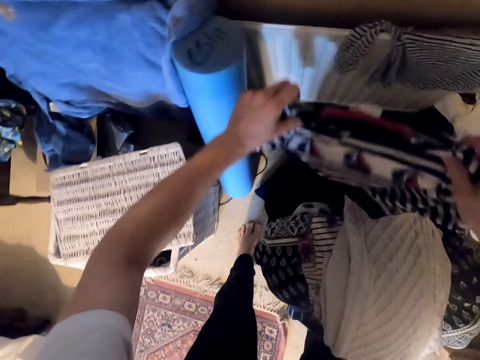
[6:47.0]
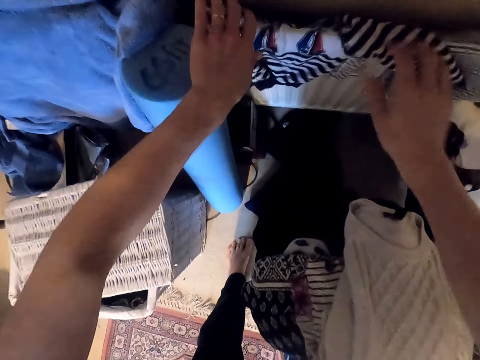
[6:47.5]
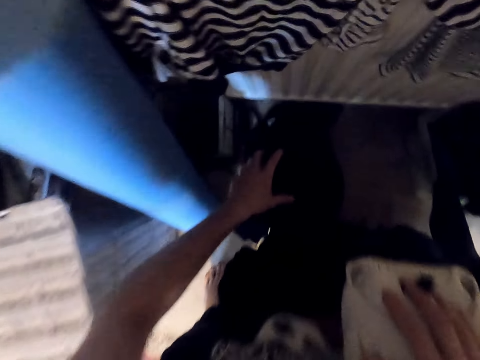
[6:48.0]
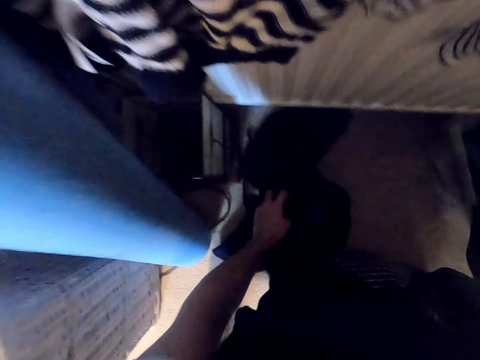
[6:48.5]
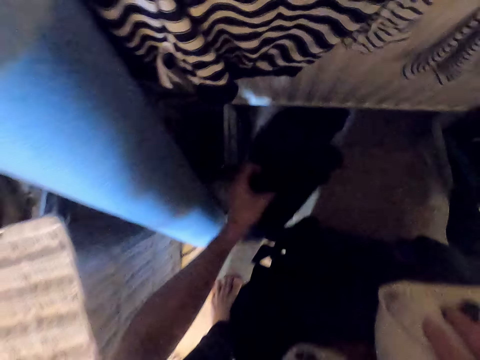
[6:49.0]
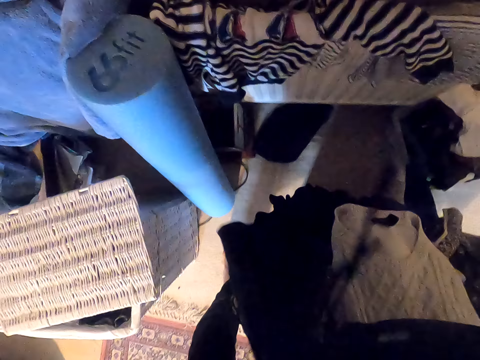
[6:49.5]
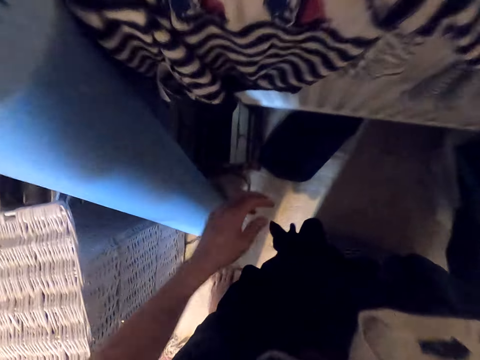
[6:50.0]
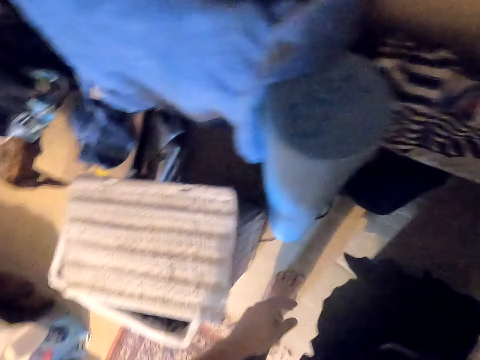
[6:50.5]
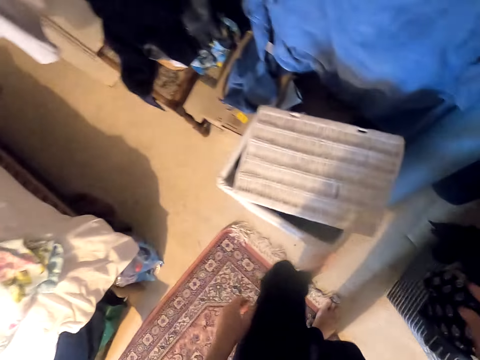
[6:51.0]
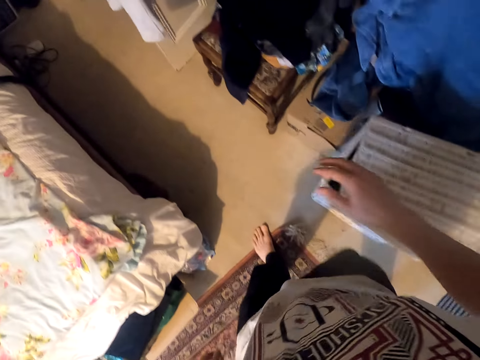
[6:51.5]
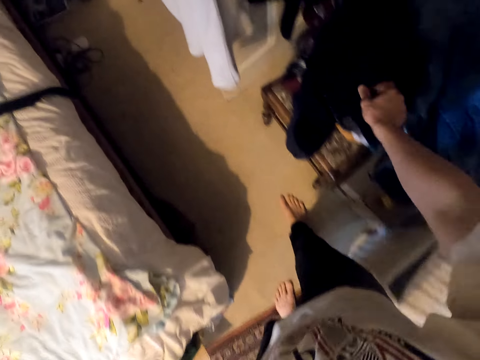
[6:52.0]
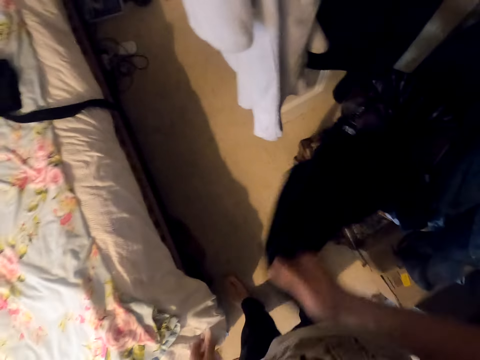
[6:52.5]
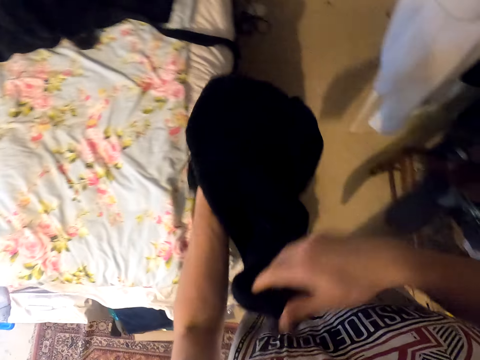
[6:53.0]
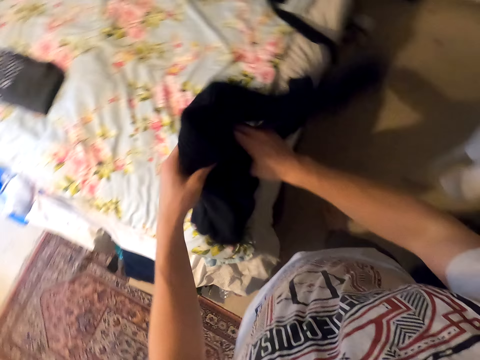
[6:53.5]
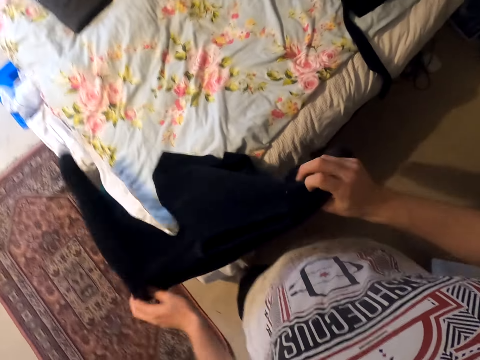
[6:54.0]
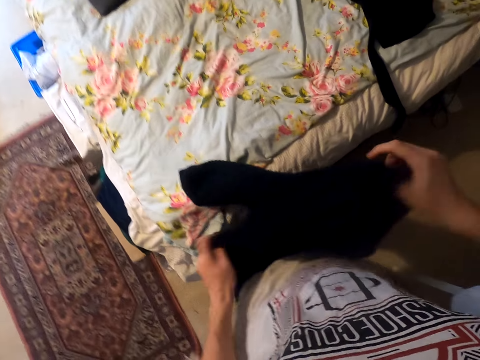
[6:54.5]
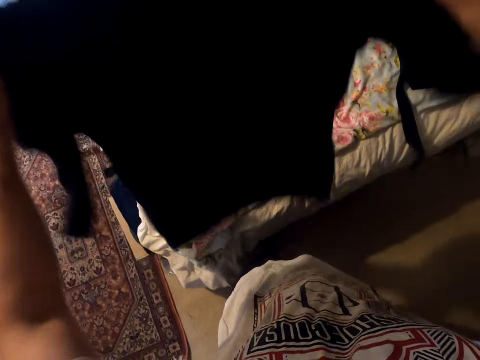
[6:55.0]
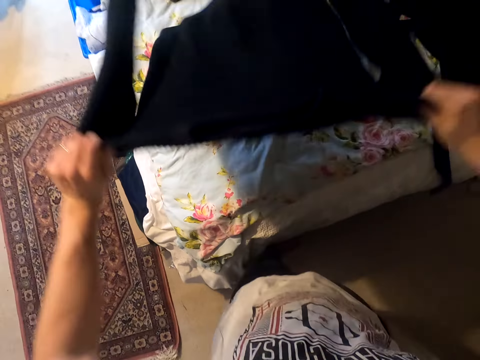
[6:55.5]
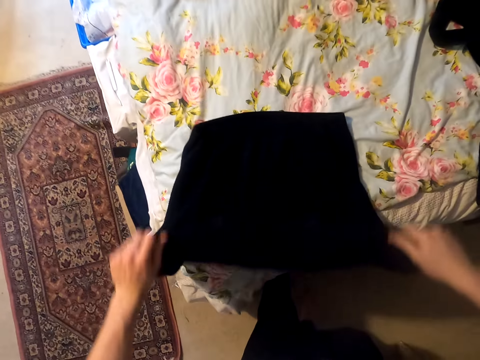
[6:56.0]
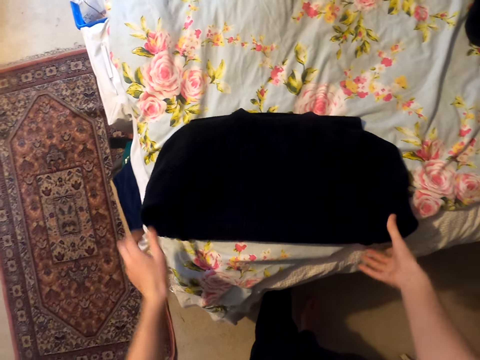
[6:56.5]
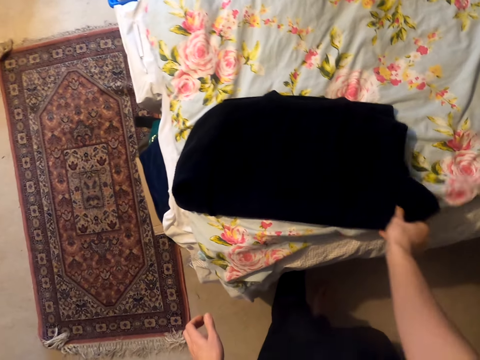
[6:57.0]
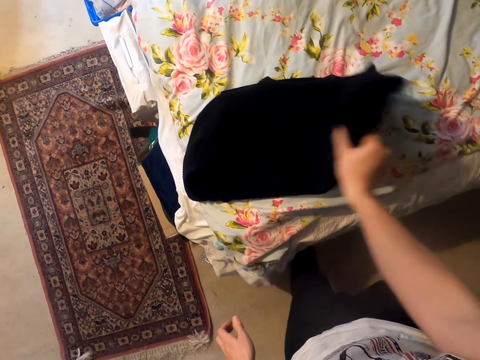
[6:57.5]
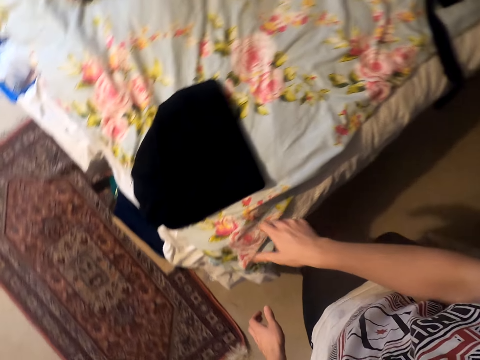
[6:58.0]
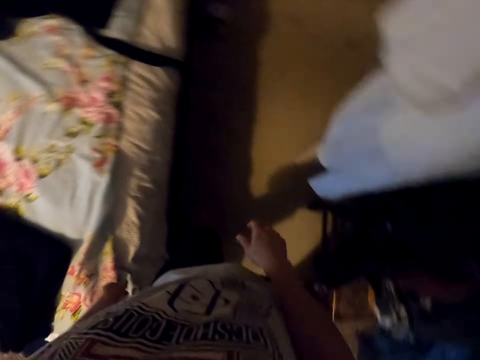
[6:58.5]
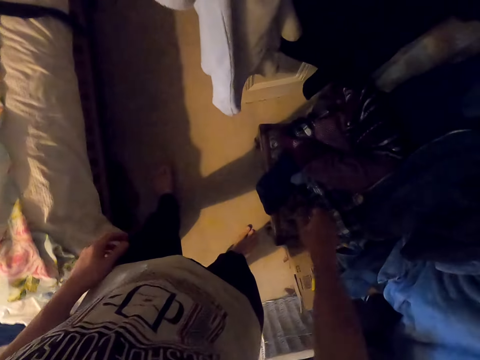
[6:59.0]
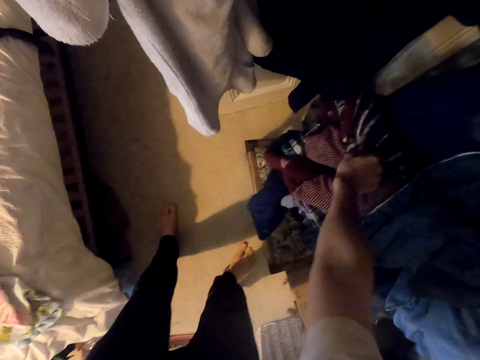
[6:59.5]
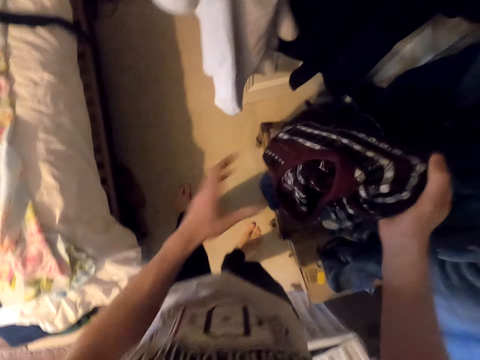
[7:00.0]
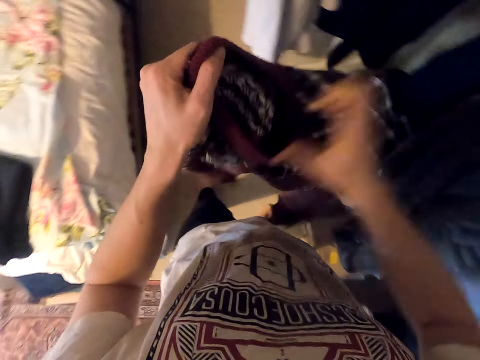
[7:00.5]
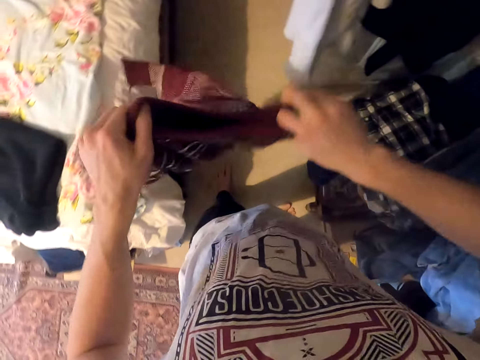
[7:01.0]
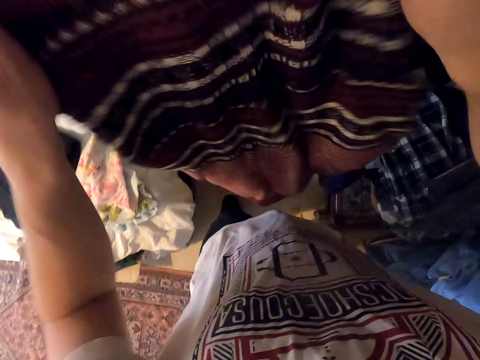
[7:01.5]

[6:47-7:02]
The camera wearer drops the cloth on something. They pick the cloth. They put the cloth on something. They move around. They pick a sweater or top. They hold the top with the other hand. They hold the top. They straighten the sweater. They lift the top. They rest the sweater on the bed. They fold the sweater. They fold the sweater again. They look around. They turn the other side. They pick a sweater. They hold the sweater.

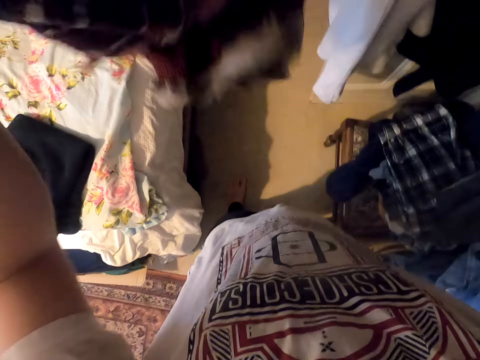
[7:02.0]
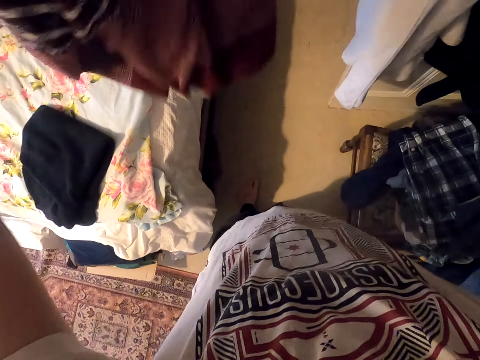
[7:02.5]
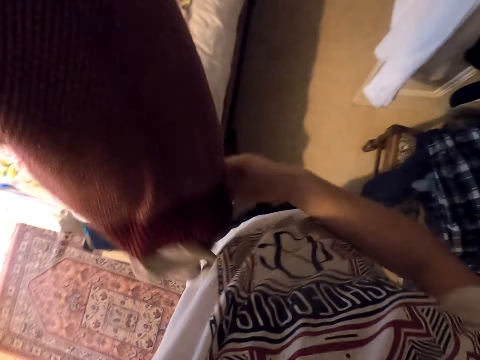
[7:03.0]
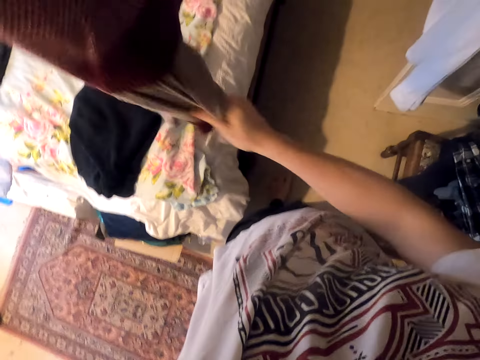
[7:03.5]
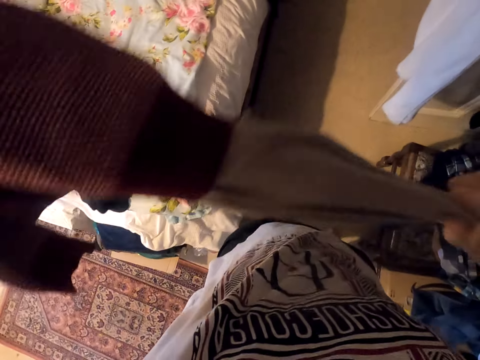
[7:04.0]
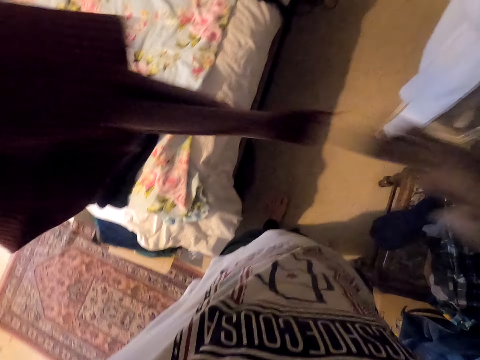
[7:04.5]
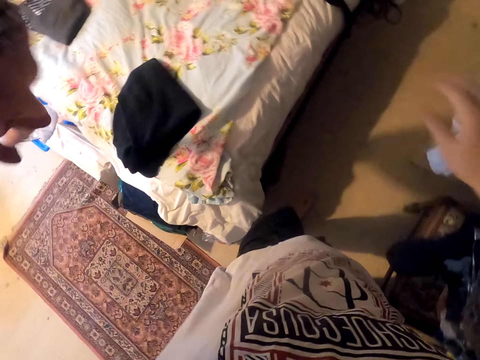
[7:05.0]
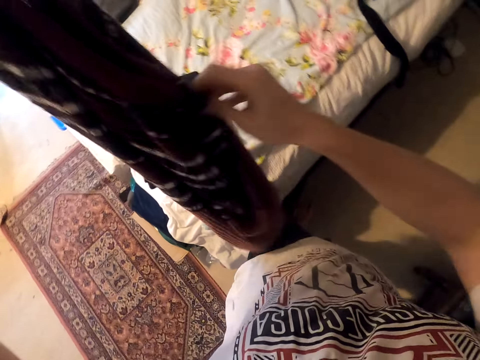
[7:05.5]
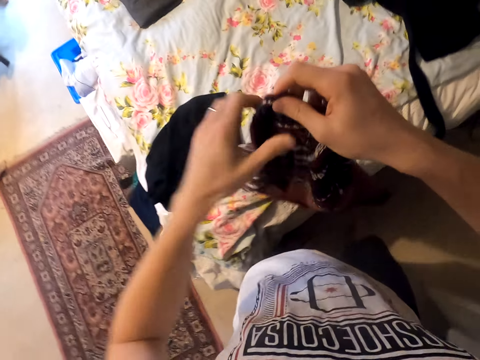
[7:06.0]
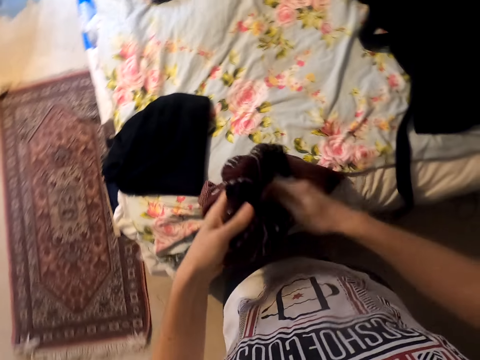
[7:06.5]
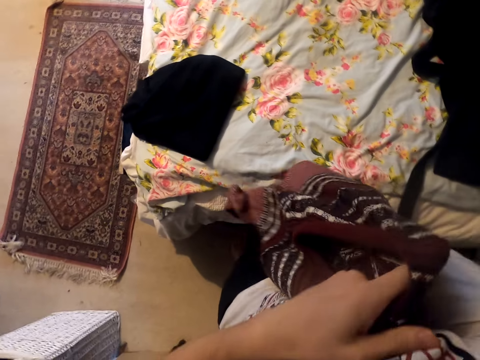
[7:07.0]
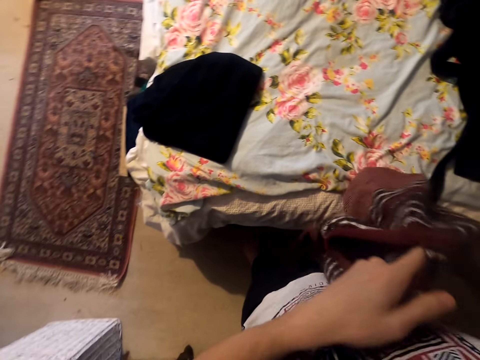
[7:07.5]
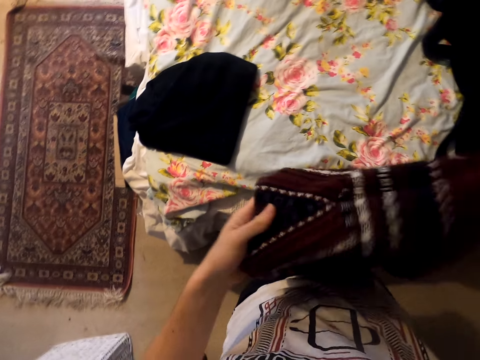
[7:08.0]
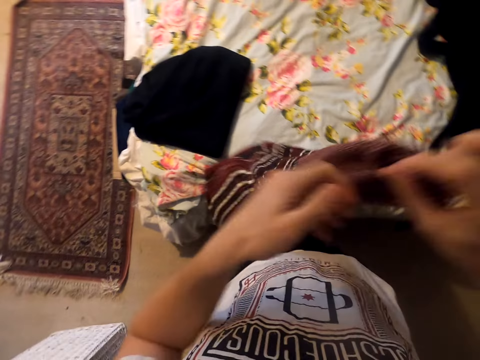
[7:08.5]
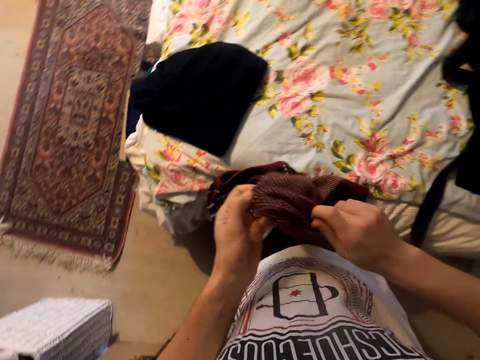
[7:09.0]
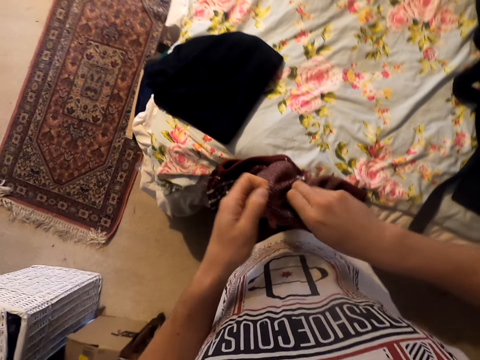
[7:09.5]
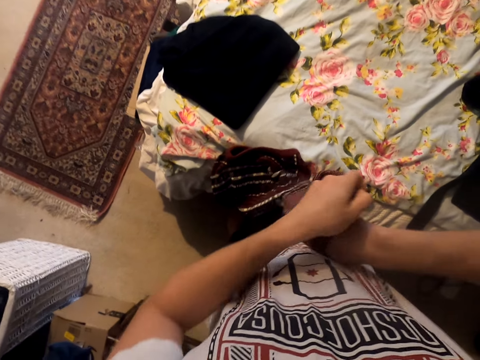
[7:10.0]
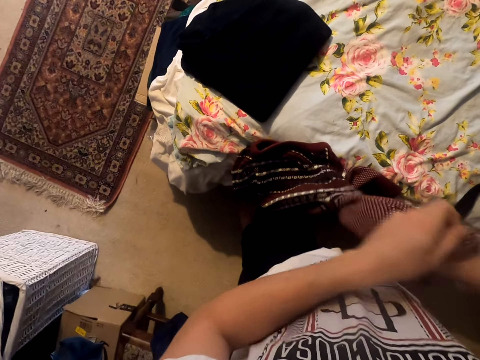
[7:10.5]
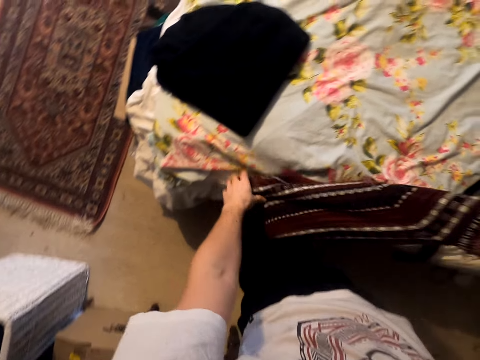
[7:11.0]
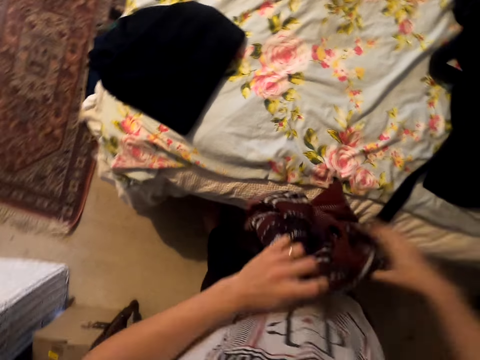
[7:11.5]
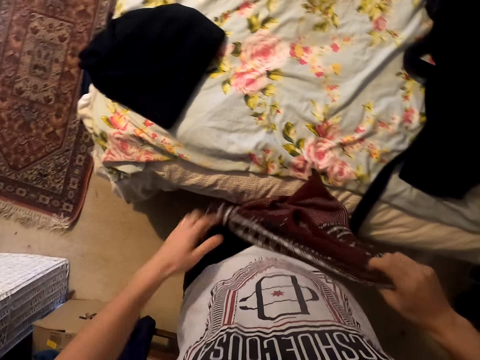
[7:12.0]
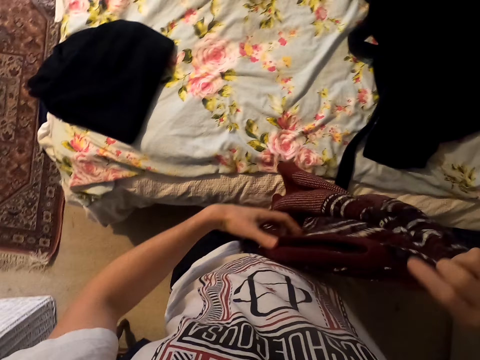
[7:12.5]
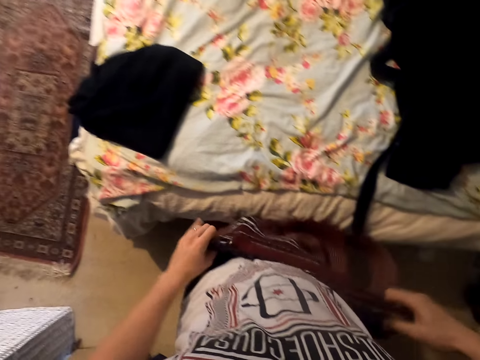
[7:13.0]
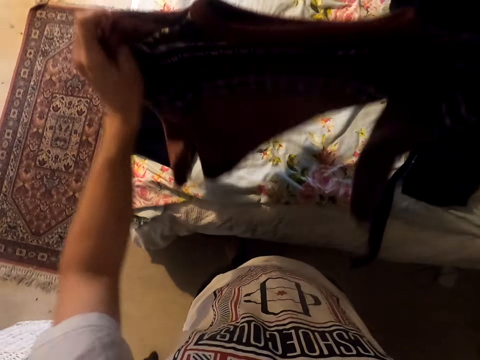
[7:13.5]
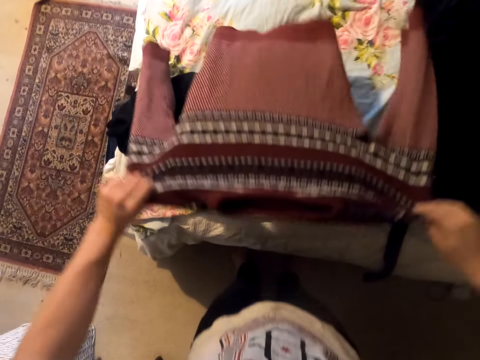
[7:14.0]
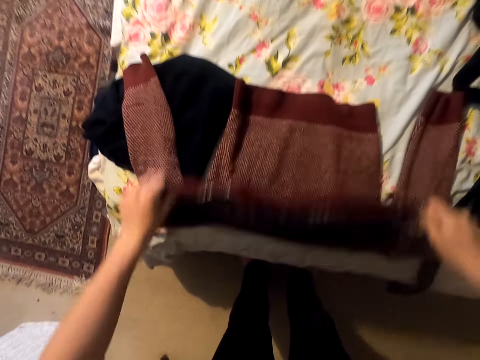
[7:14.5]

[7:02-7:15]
The camera wearer straightens the sweater. They separate the clothes. They pull a cloth from the sweater. They throw the cloth aside. They hold the sweater. They turn the sweater inside out. They hold the sweater. They hold the sweater again. They pick the sweater. They hold the sweater. They straighten the sweater. They fold the sweater and rest the sweater on the bed.
